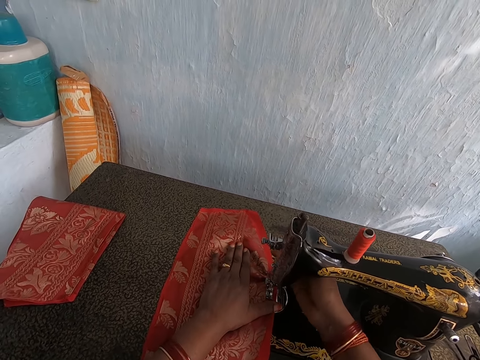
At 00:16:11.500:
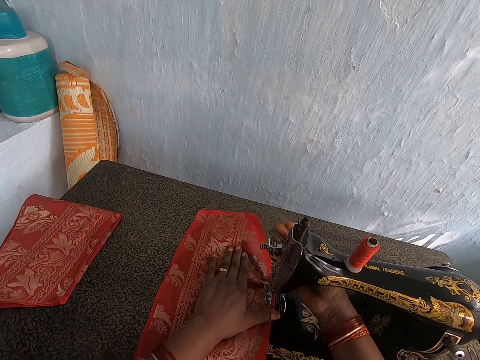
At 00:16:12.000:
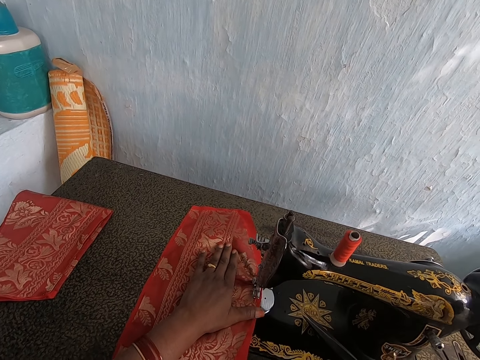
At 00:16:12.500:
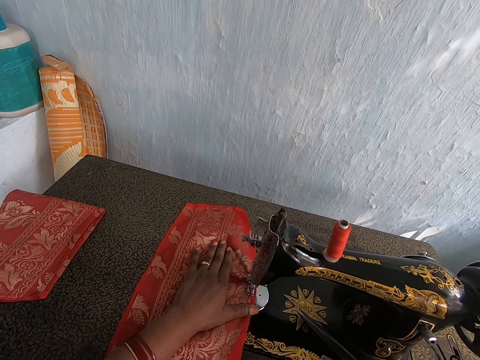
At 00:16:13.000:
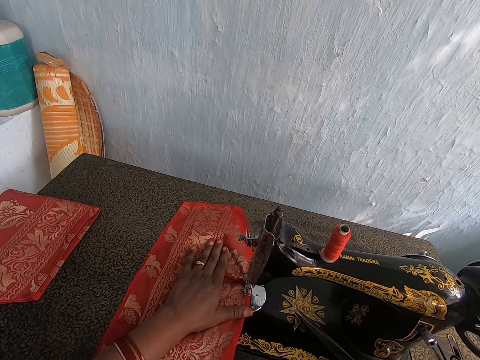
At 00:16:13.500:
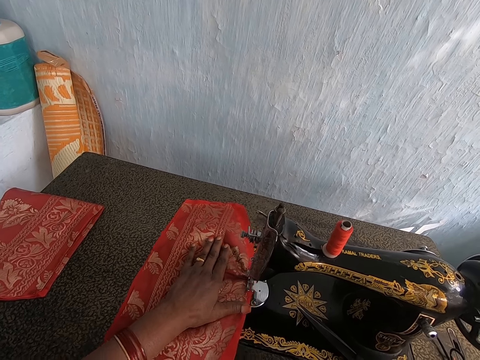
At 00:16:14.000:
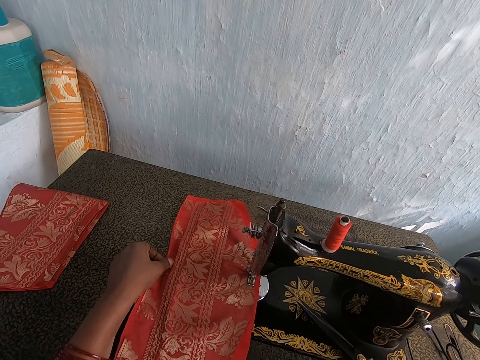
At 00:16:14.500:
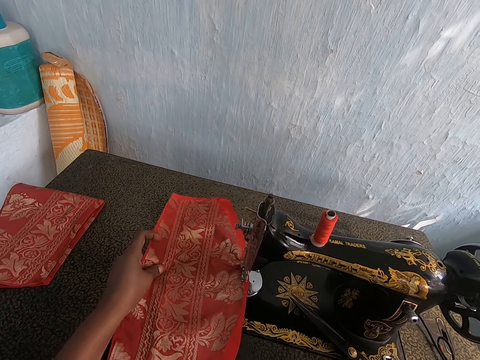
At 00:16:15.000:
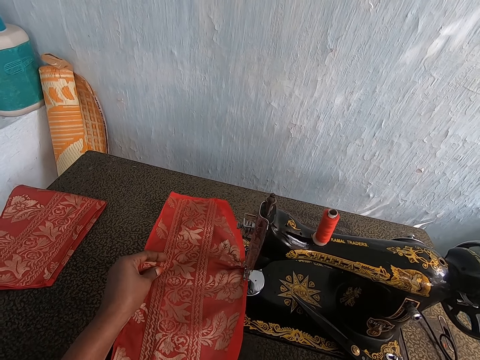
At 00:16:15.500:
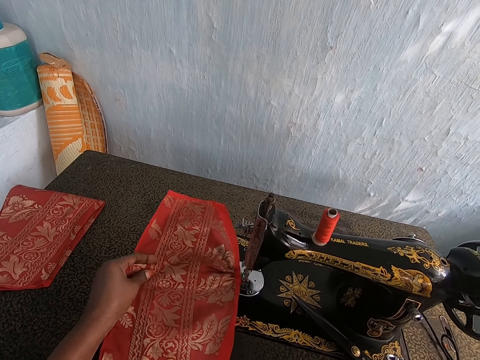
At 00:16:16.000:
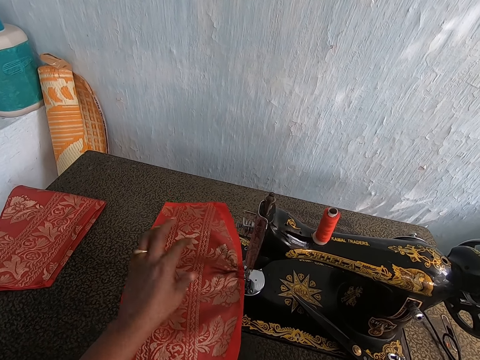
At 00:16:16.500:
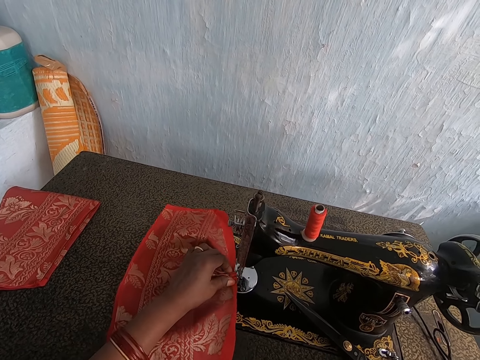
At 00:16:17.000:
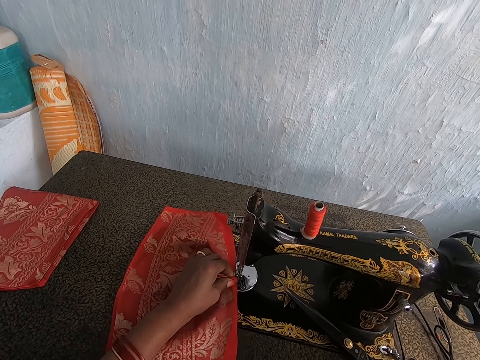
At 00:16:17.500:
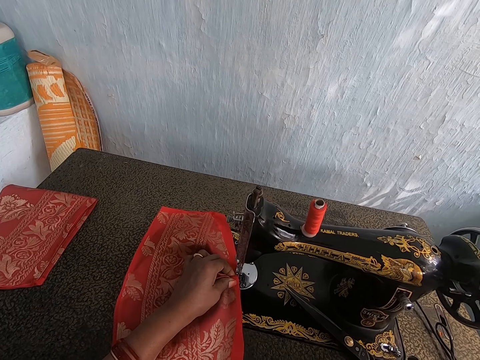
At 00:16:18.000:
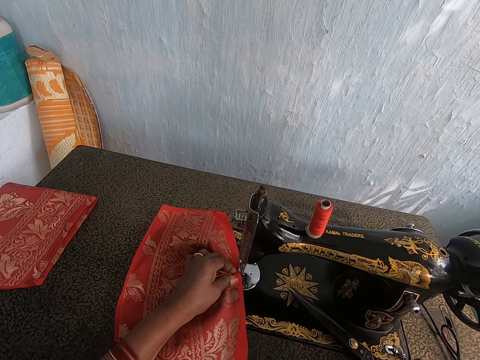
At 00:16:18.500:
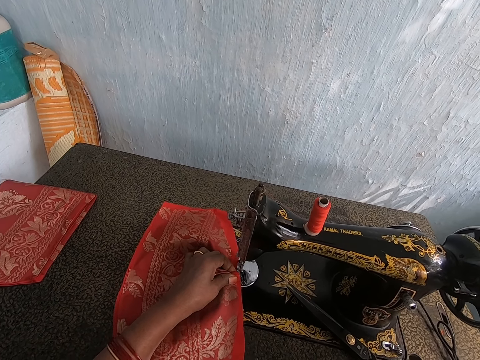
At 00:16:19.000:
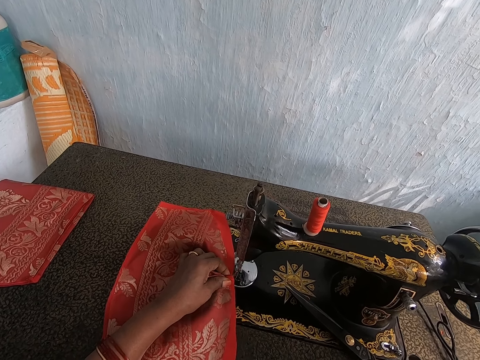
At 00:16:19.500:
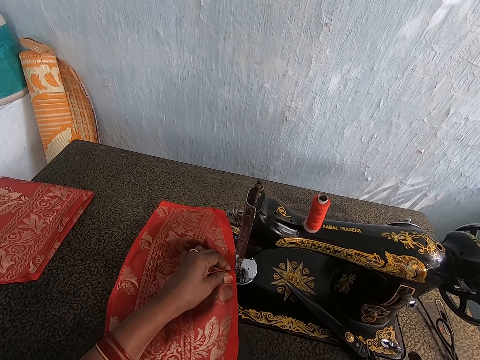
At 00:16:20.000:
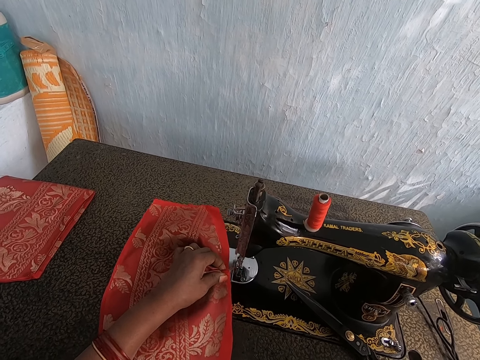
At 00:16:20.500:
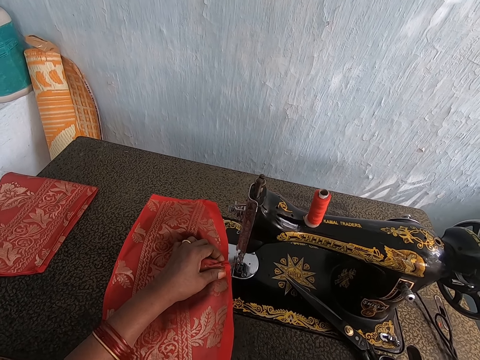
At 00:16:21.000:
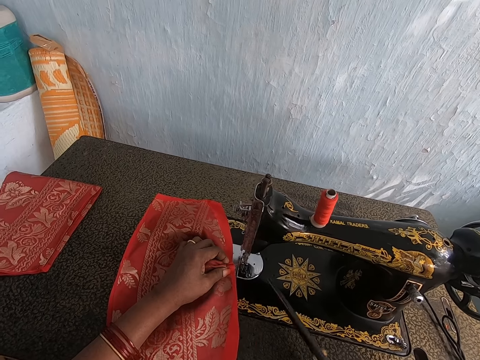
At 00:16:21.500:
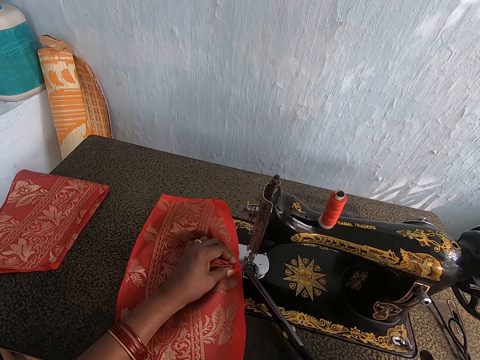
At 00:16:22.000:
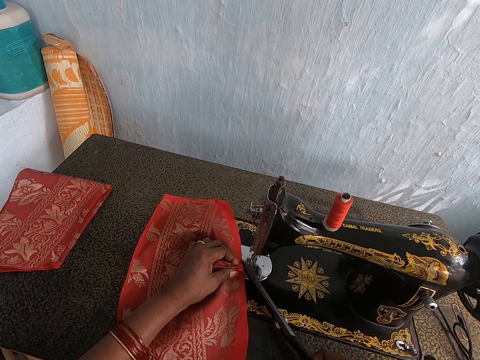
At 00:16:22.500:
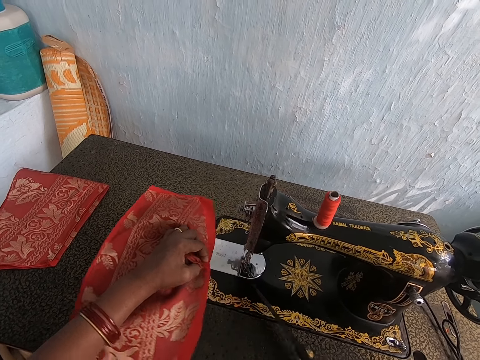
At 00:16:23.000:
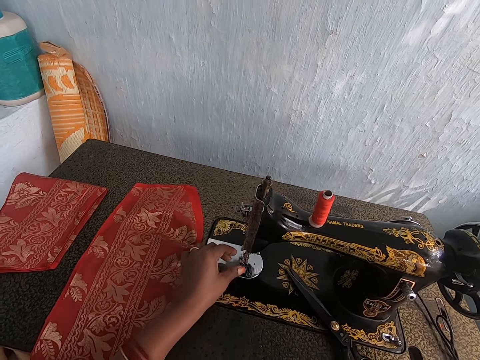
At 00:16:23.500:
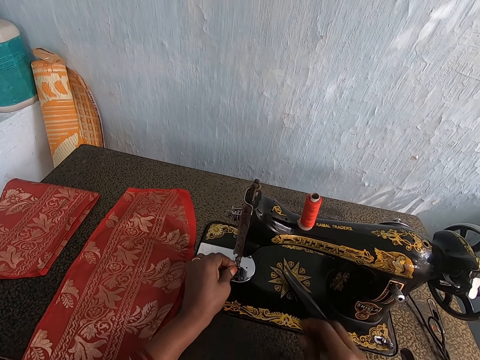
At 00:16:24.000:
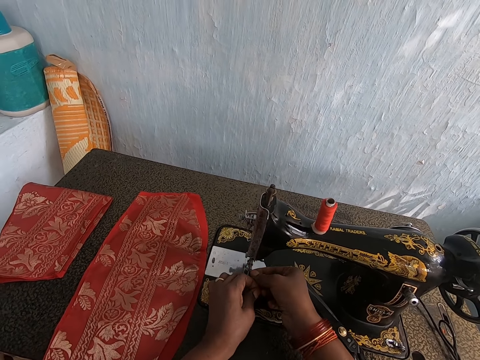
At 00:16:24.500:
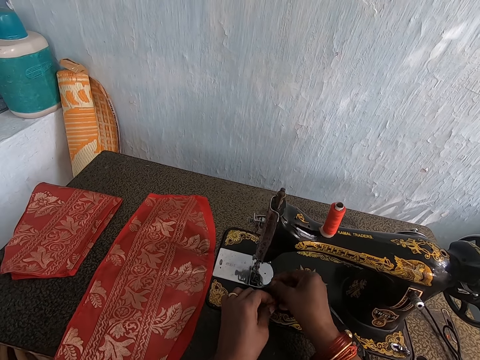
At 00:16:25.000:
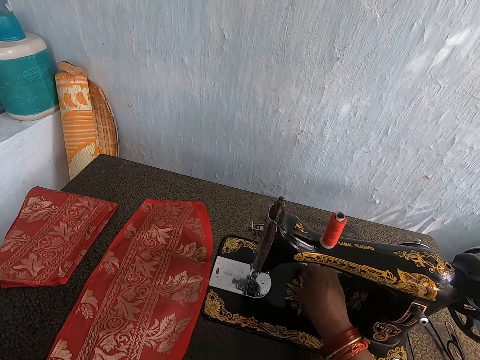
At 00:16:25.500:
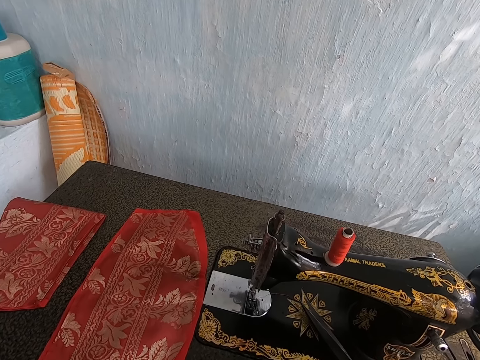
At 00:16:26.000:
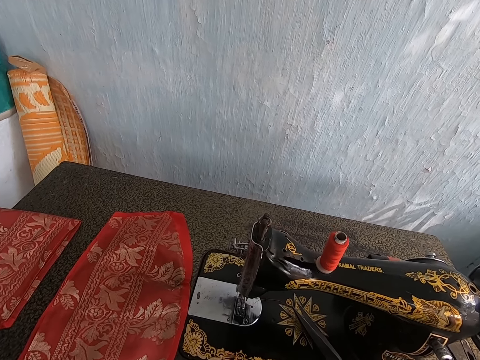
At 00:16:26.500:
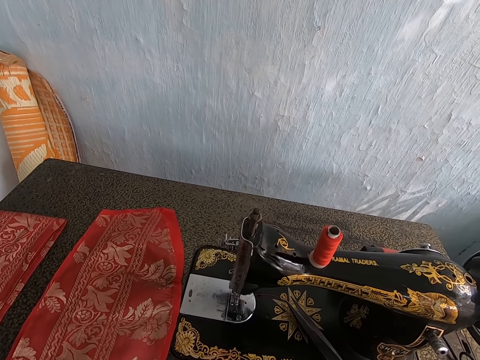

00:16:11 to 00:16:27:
The camera wearer operates the presser bar lifter of the sewing machine with her right hand. She turns the balance wheel of the sewing machine with her right hand. She drags the red patterned cloth and the red lining material from the presser foot of the sewing machine with her left hand. She picks up the scissors from the sewing machine with her right hand. She cuts the thread between the sewing machine and the red patterned cloth with the scissors in her right hand. She drops the scissors on the sewing machine with her right hand. She holds the thread in the presser foot and the needle of the sewing machine with her hands.

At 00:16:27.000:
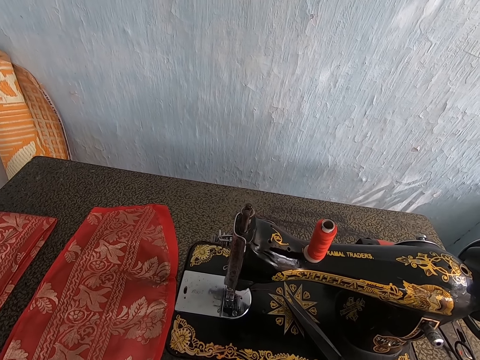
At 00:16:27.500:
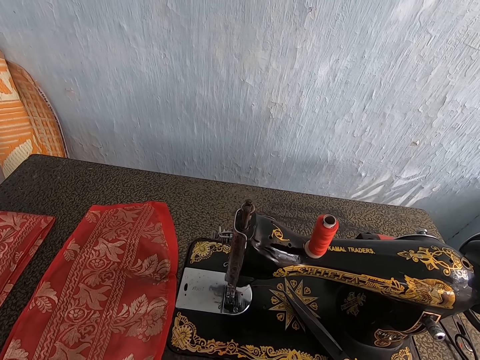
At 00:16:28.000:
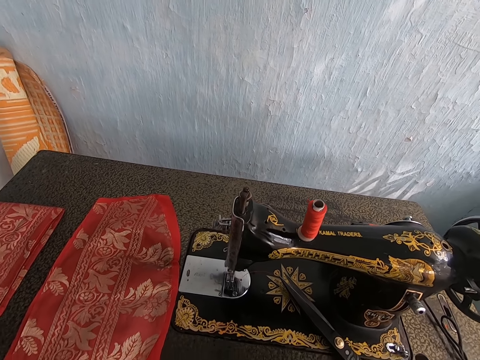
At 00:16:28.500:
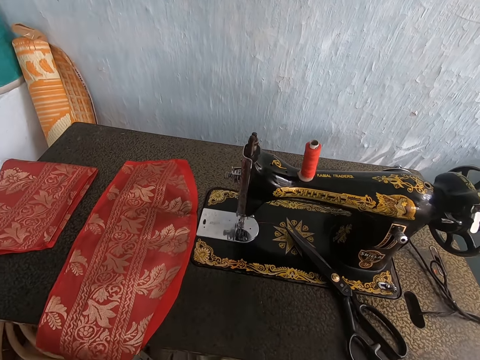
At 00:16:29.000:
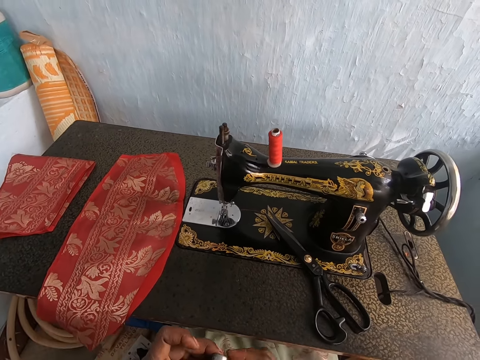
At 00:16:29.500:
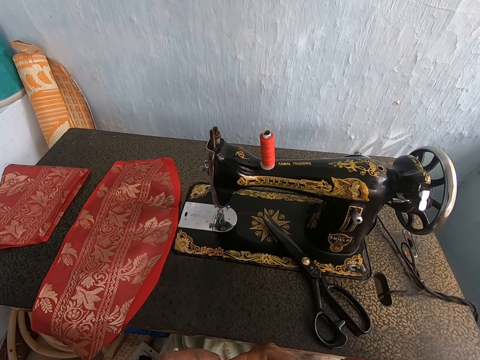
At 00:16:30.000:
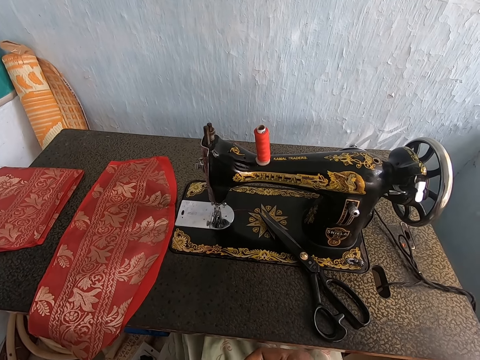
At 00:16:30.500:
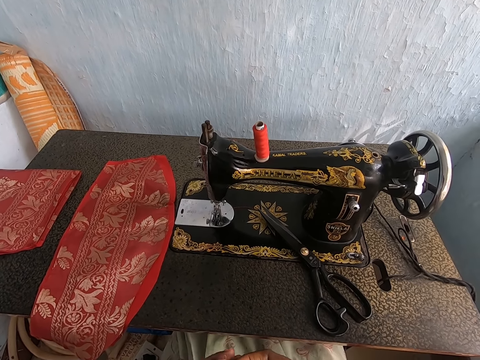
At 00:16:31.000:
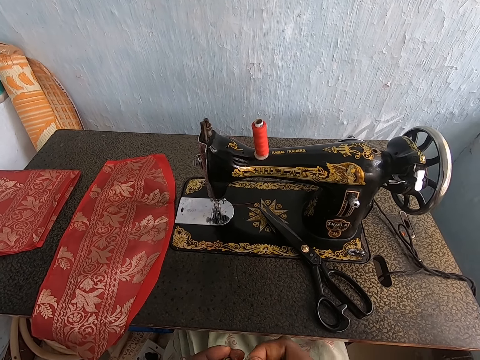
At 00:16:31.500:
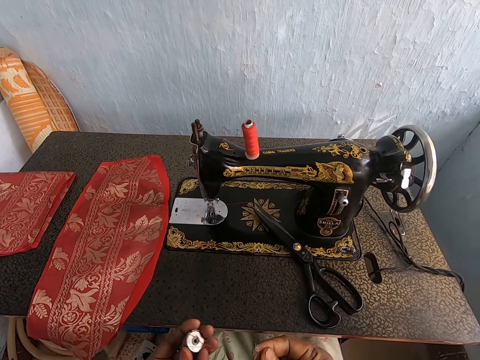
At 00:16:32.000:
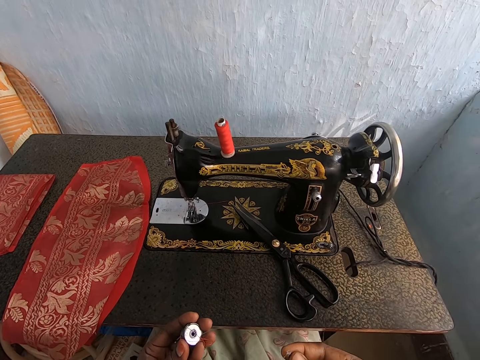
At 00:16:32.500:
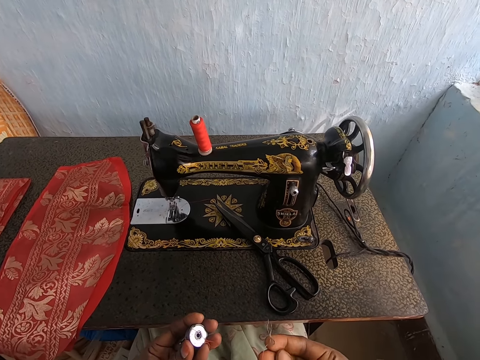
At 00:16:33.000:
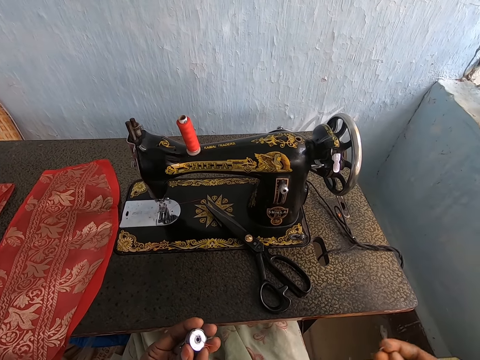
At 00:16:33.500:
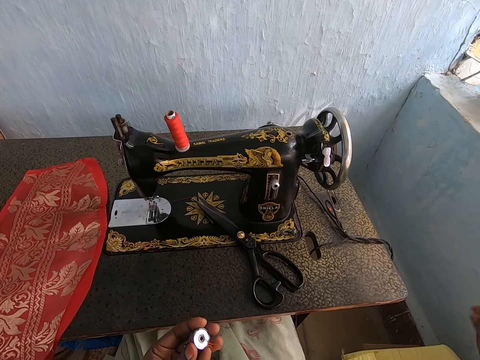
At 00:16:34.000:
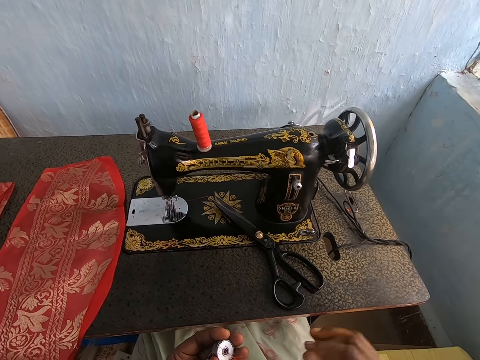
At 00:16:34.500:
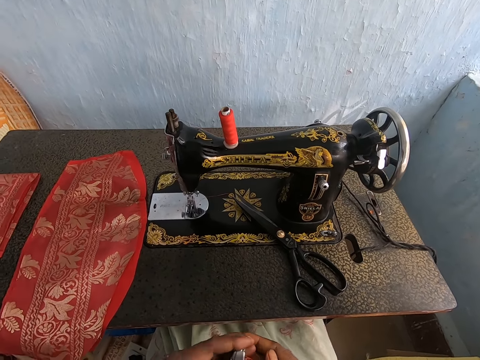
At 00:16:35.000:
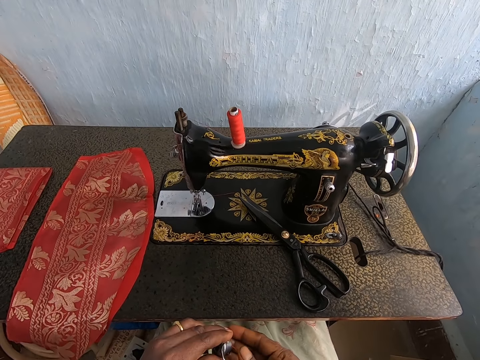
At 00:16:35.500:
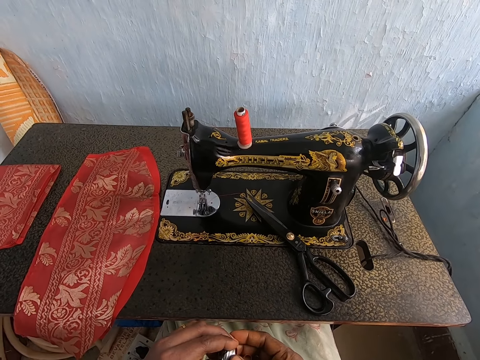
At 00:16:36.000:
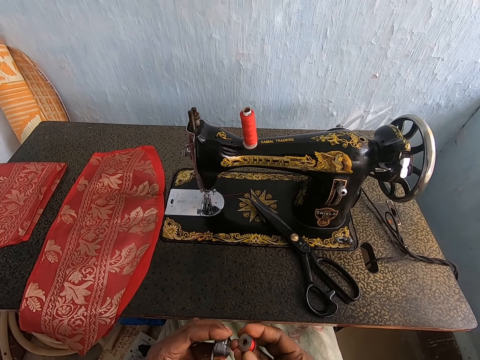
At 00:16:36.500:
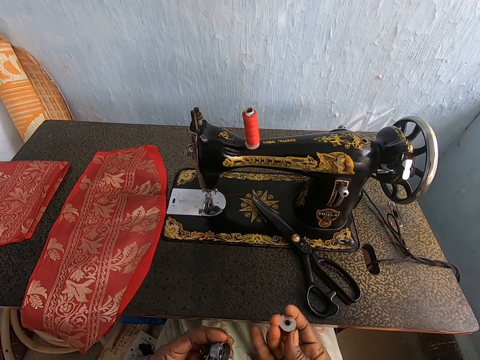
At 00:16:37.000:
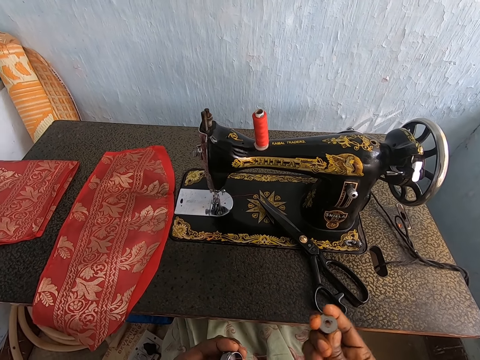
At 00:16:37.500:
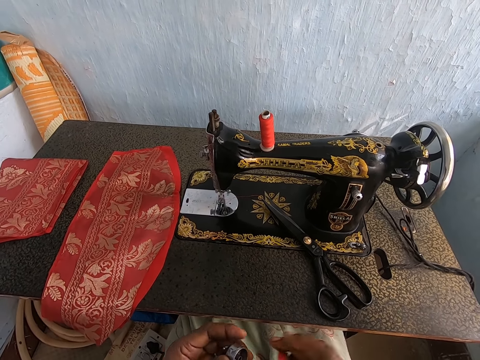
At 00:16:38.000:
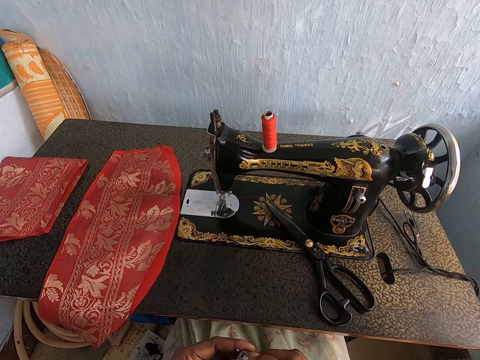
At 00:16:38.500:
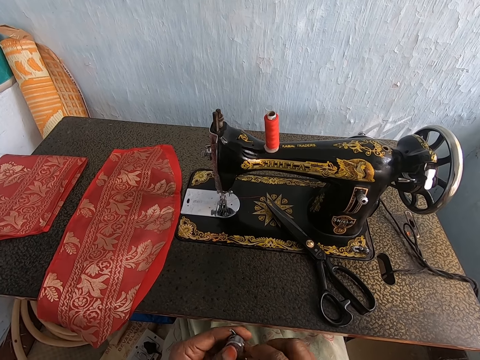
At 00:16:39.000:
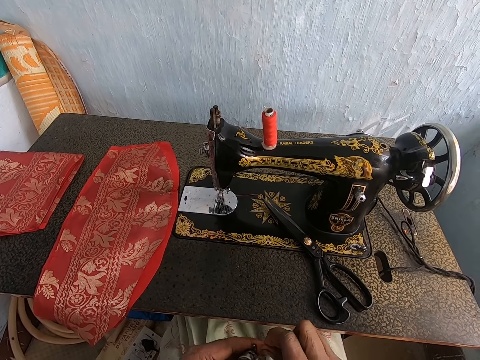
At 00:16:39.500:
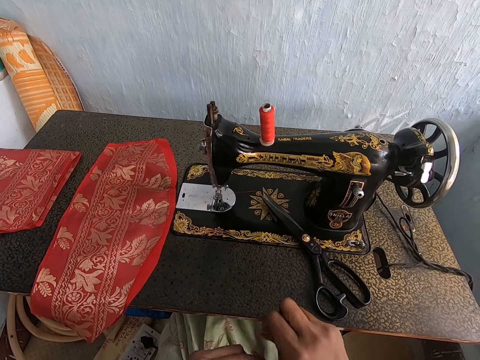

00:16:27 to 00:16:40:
The camera wearer removes a shuttle from the sewing machine with her hands. She holds the shuttle in her left hand. She sorts out the thread. She throws a piece of thread on the floor with her right hand. She removes a reeler from the shuttle with her right hand. She inserts the reeler in the shuttle with her right hand.
